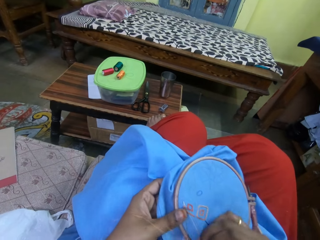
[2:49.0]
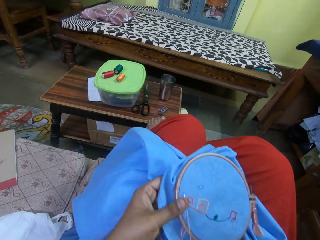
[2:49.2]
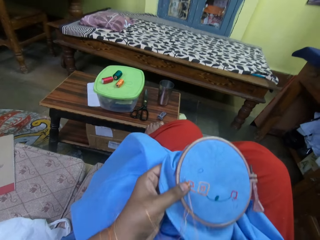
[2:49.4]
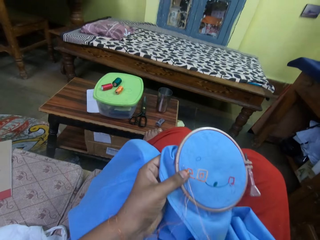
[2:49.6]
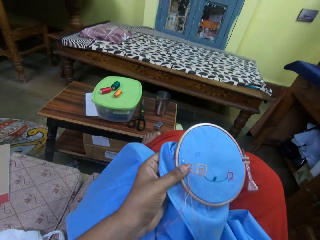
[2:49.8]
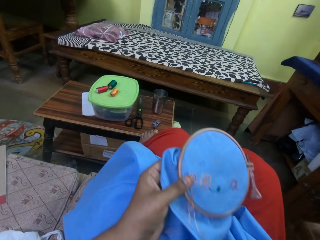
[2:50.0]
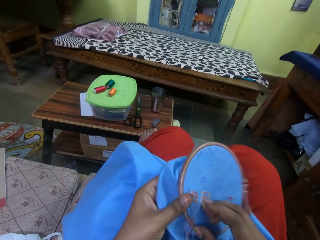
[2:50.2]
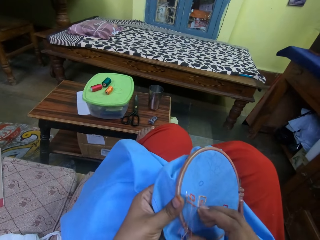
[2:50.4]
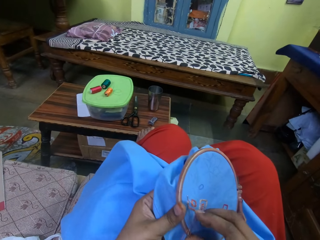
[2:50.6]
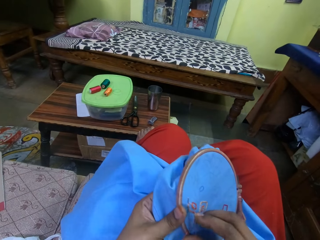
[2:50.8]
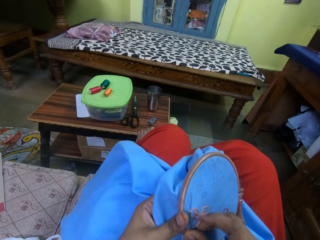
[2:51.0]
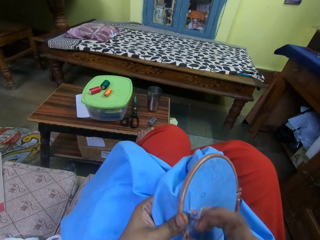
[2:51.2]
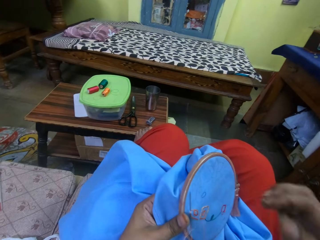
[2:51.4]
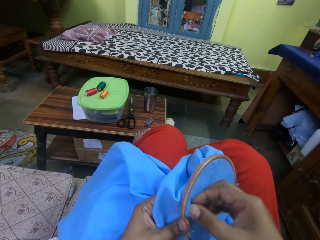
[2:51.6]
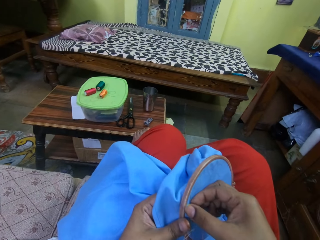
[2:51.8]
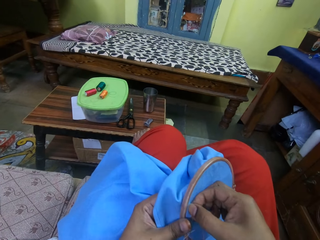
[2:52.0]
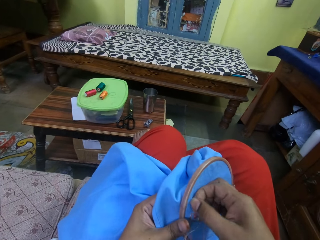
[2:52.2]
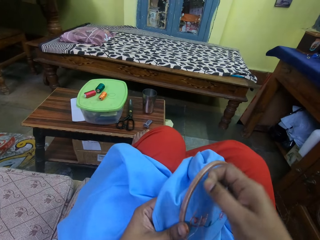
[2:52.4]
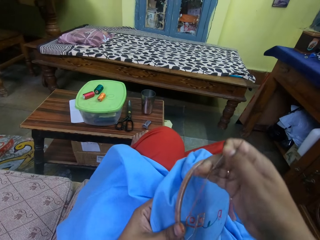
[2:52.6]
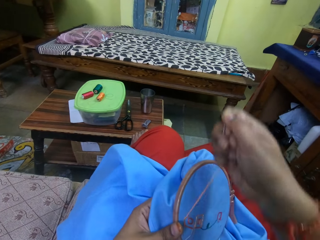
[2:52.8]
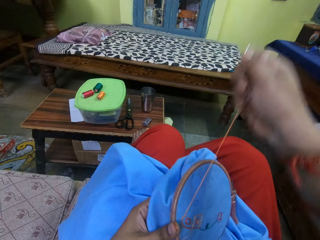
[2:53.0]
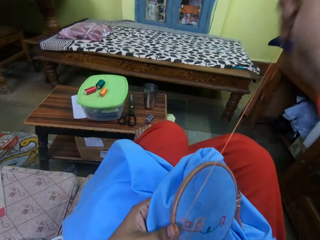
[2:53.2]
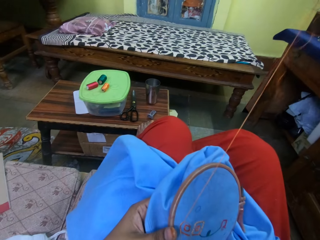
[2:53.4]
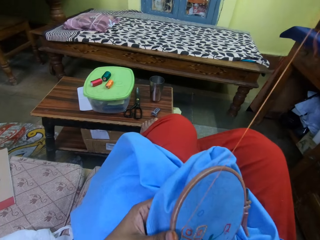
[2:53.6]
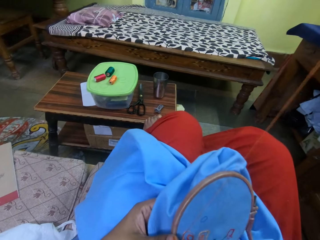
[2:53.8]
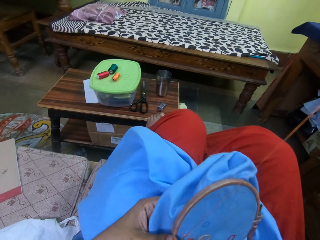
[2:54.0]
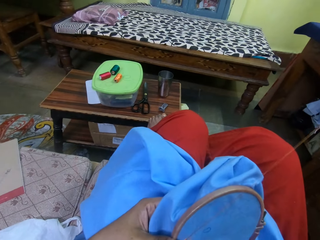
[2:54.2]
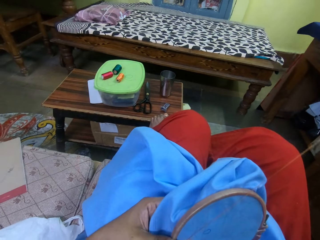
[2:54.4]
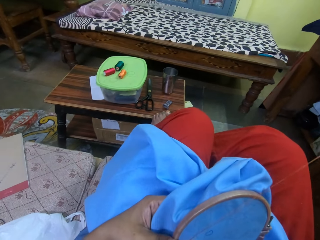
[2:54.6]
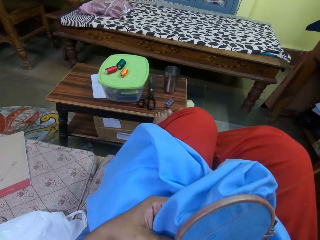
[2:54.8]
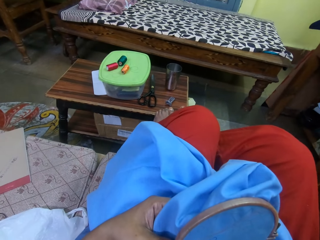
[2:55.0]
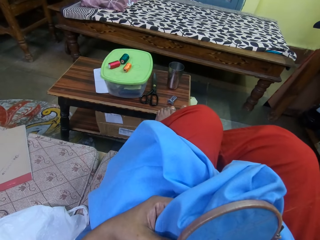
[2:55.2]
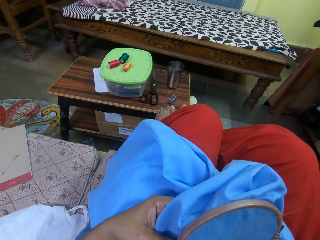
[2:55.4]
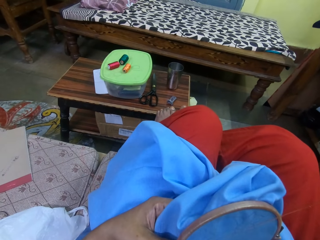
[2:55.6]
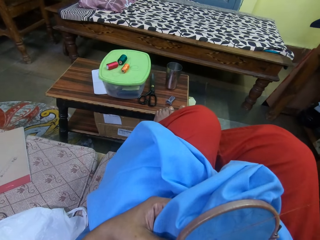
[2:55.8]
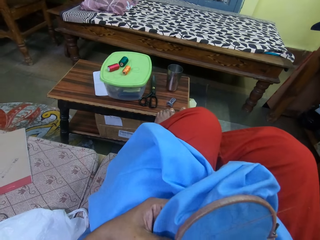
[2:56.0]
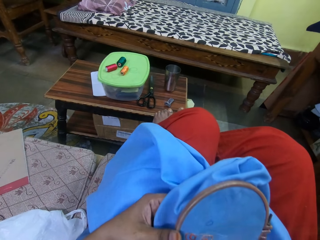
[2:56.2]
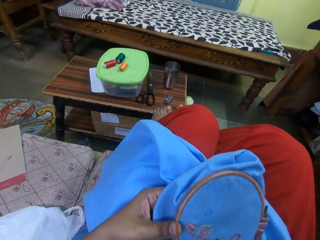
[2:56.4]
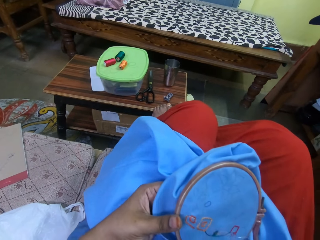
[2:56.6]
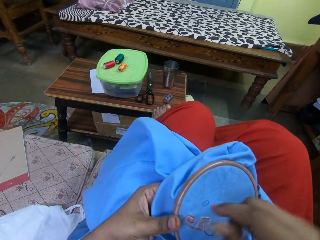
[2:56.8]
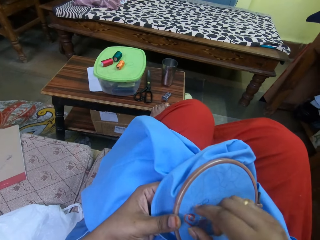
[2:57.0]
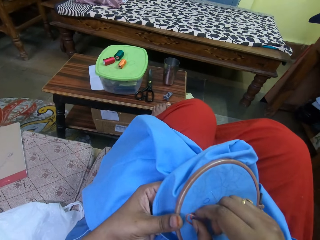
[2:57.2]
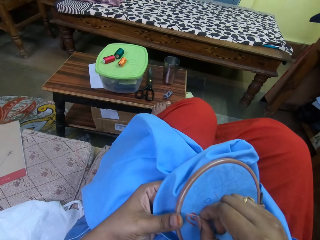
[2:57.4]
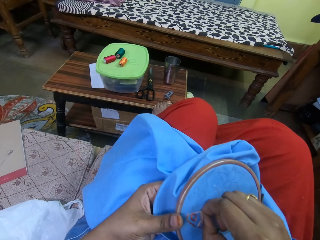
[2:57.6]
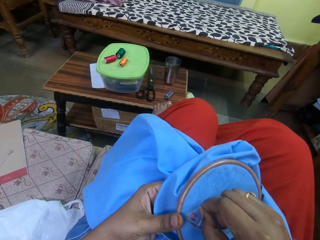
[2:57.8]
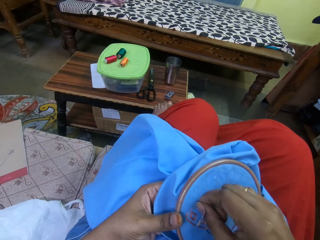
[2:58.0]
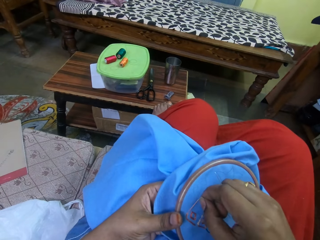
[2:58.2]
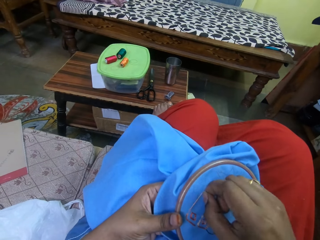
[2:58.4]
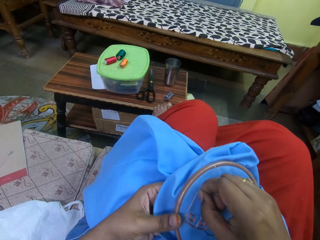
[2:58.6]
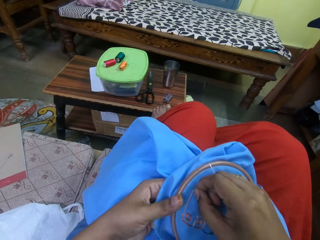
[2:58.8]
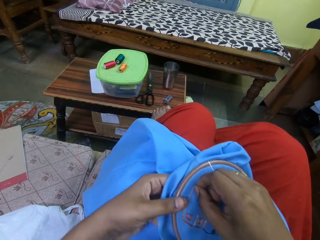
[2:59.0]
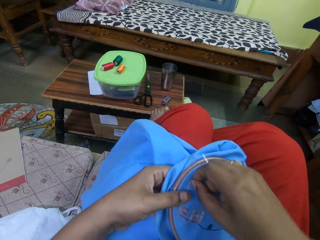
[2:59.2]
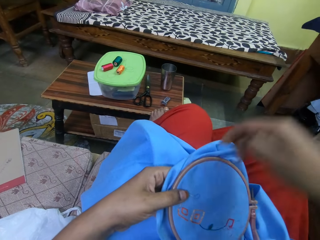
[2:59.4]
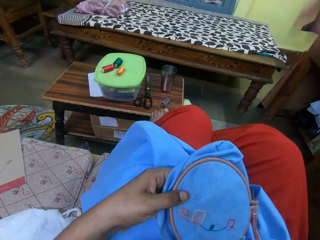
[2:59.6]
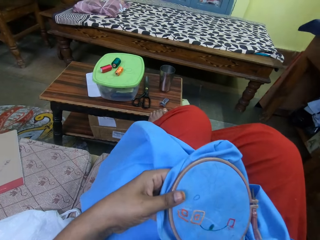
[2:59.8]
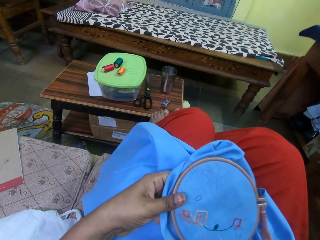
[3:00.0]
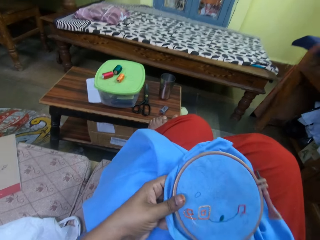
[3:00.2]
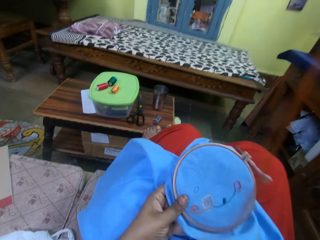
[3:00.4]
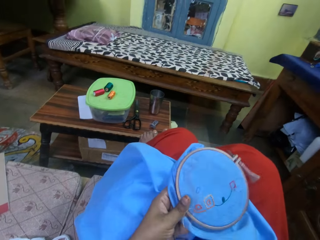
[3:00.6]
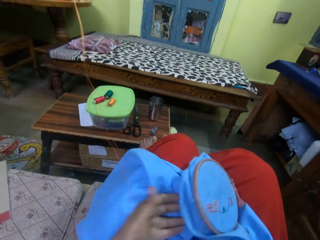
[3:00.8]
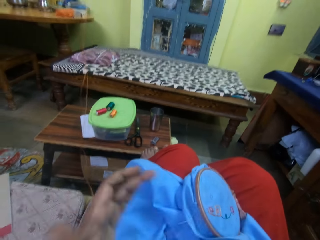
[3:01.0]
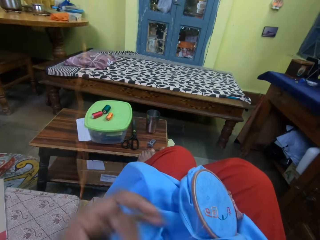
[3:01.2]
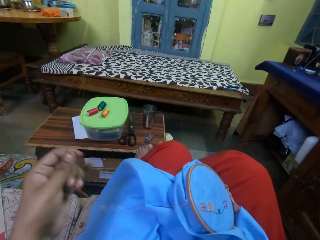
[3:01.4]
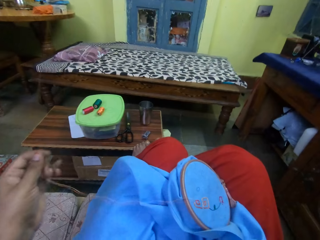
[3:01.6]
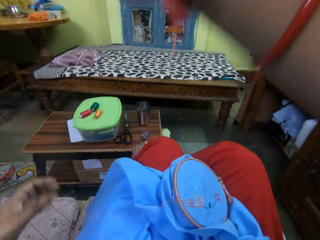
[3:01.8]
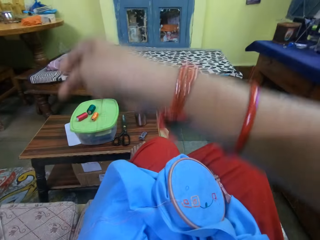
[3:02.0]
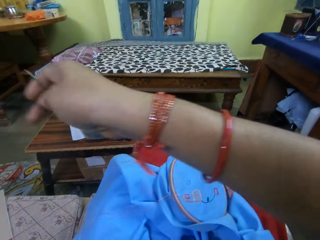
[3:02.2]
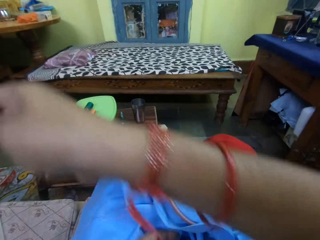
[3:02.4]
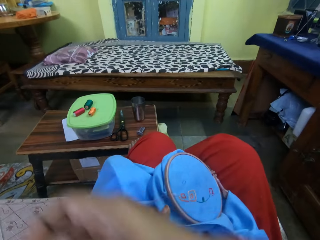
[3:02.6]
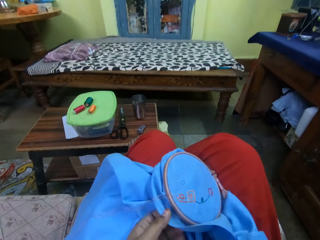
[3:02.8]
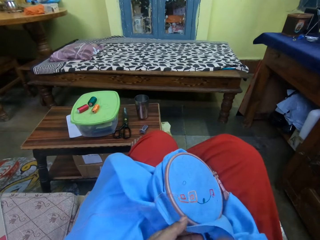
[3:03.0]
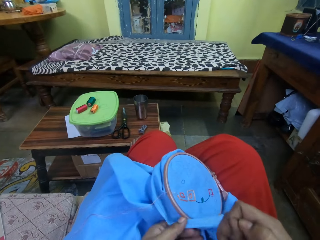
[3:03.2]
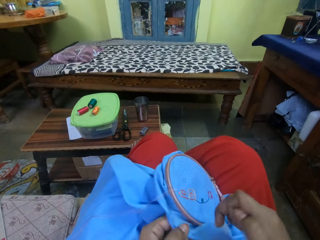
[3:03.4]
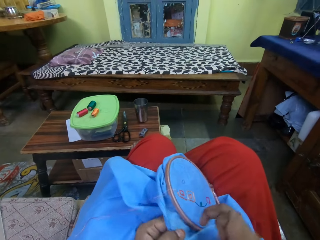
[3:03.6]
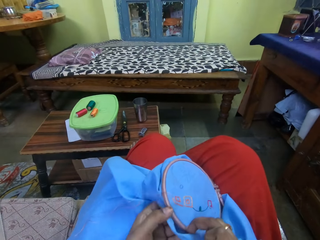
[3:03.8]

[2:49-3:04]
The camera wearer pulls string up with a needle. She sews cloth with her hands. She lowers the hand to the clothing. She pulls the string up with the needle. She holds the clothing with both hands.

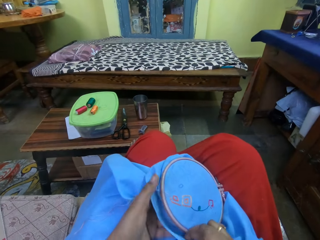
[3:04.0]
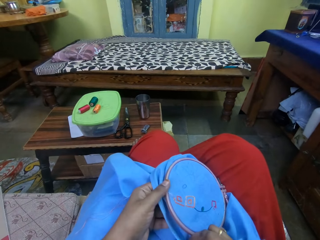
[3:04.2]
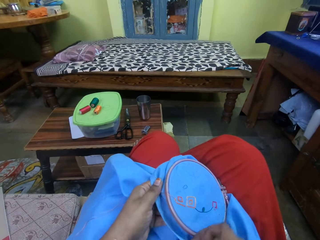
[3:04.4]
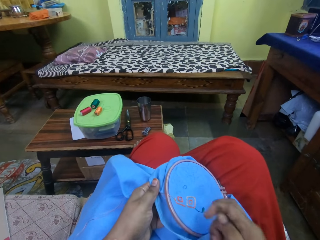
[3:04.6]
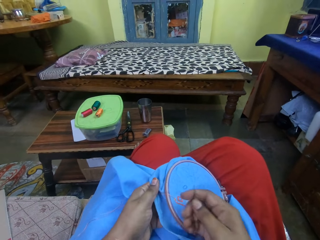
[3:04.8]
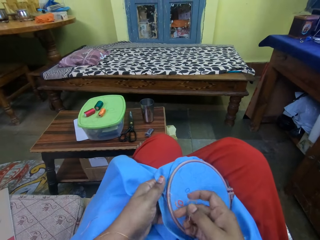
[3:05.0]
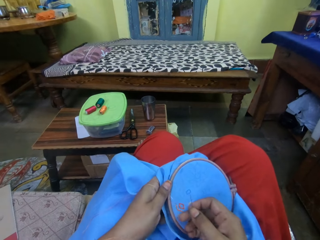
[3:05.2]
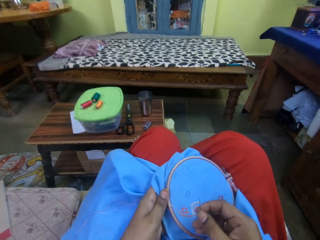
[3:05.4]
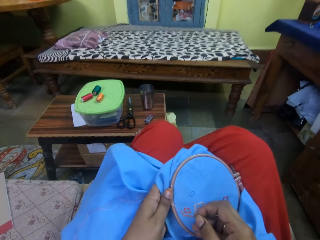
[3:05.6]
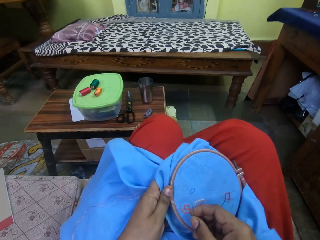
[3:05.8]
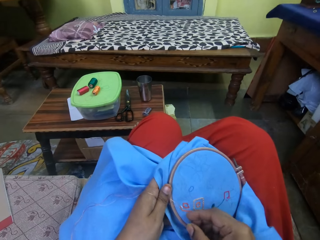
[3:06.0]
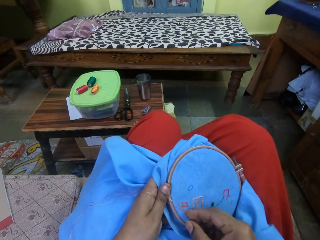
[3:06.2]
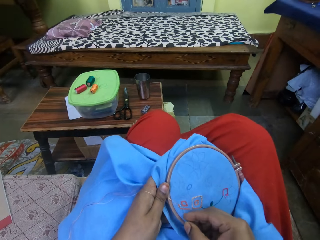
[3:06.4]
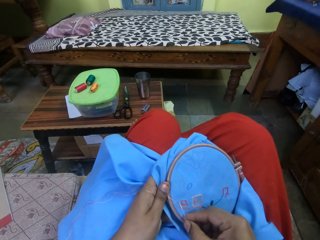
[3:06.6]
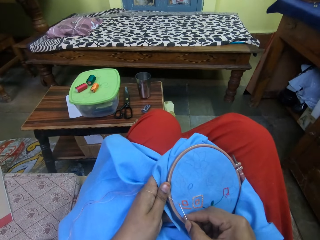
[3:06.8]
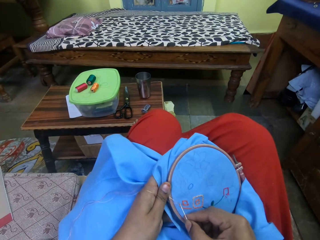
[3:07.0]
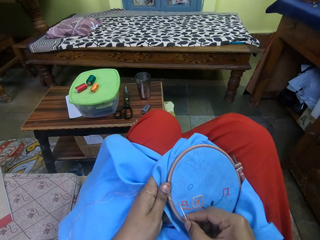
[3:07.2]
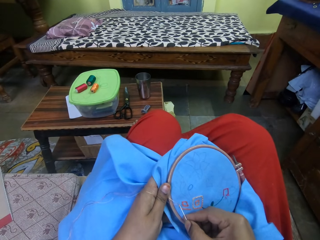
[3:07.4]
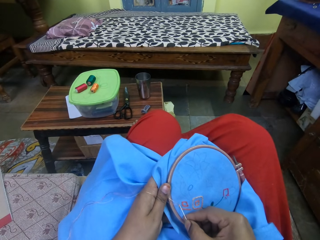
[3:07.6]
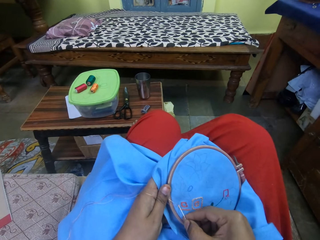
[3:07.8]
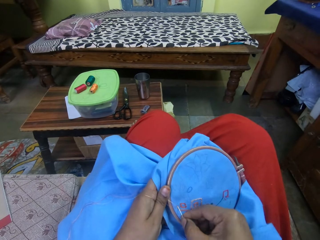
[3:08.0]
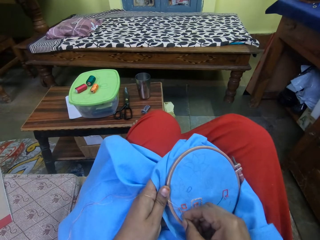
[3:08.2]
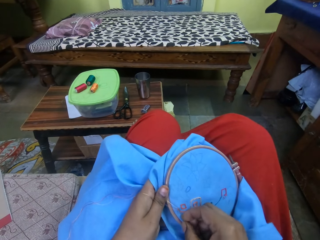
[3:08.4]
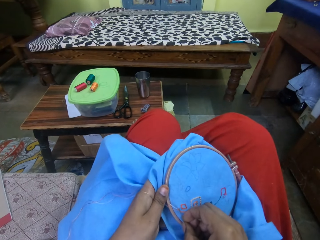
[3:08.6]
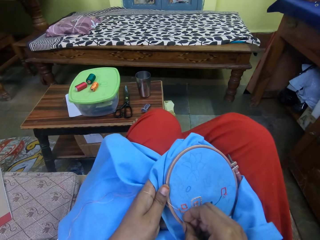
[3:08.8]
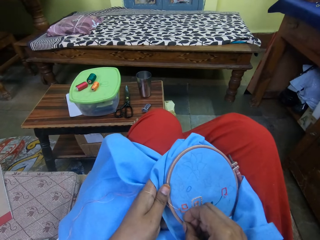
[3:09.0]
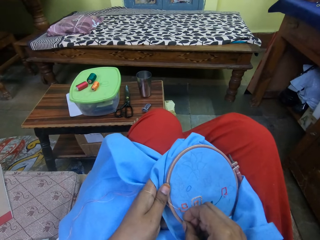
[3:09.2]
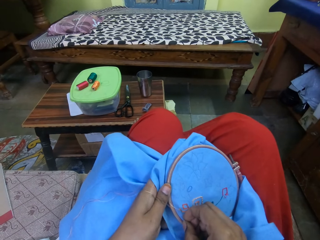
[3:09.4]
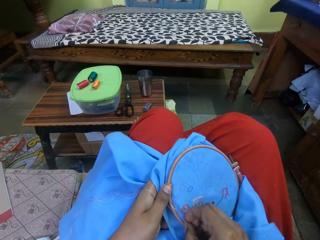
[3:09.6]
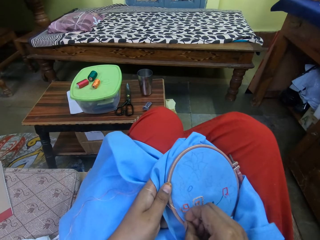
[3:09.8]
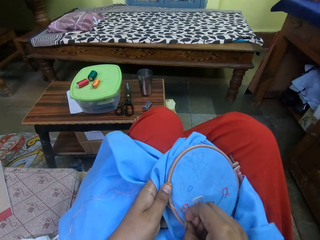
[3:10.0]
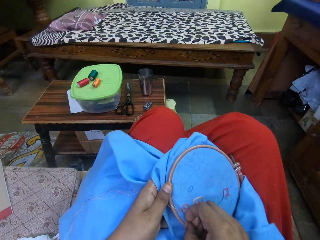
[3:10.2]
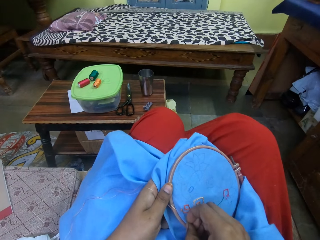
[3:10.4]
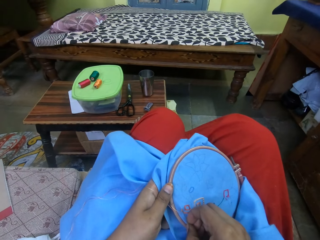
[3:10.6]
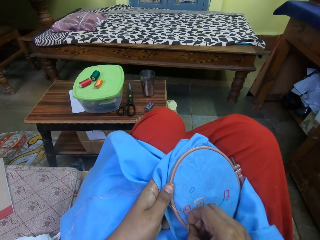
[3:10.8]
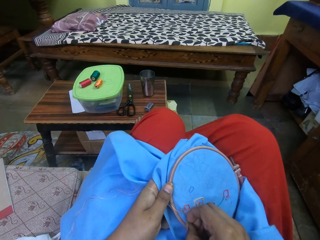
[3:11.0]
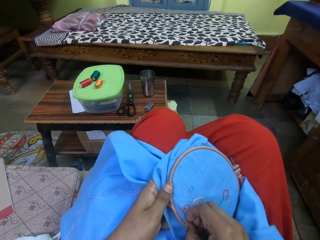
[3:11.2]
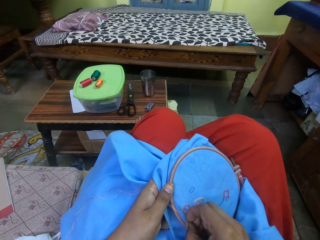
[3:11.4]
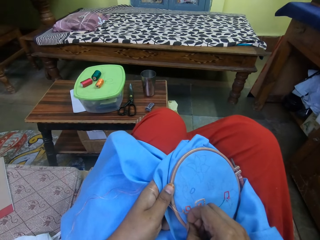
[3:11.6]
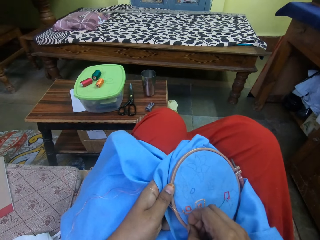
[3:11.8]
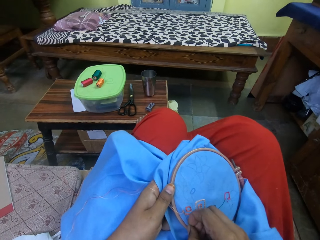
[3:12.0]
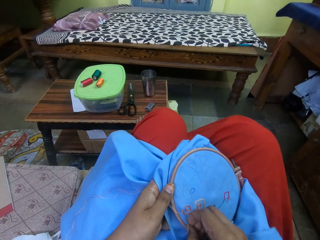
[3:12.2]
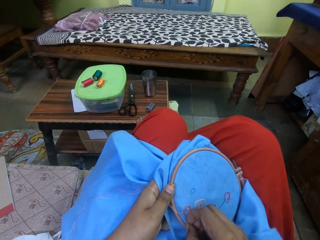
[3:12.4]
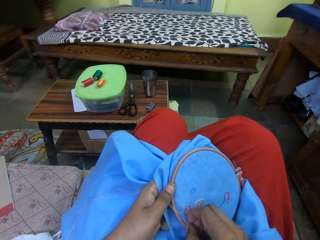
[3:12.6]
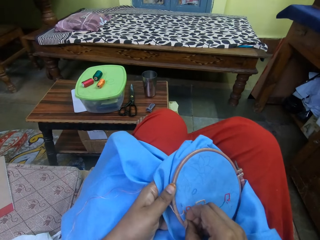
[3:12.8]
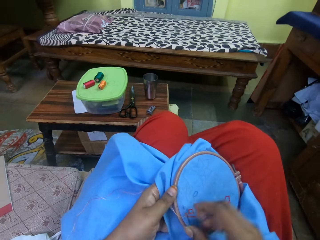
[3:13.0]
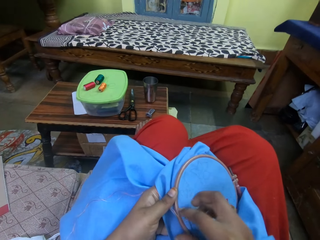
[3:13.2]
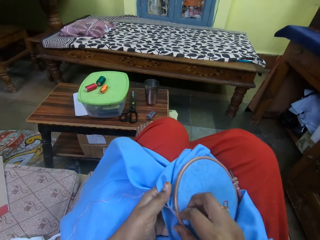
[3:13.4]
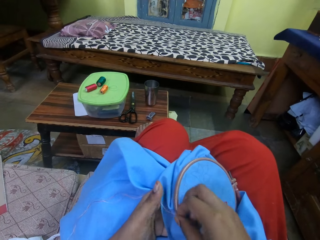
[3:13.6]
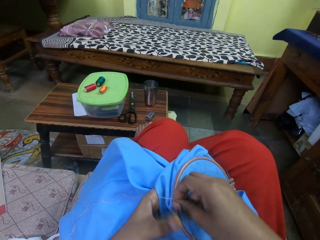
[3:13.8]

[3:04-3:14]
The camera wearer sews cloth with her hands.
